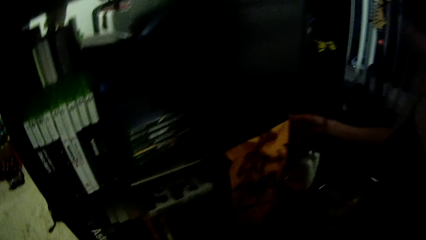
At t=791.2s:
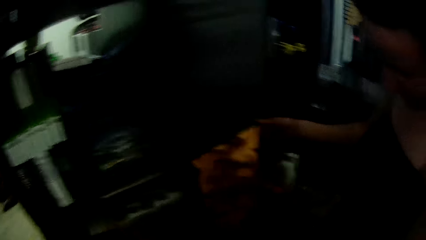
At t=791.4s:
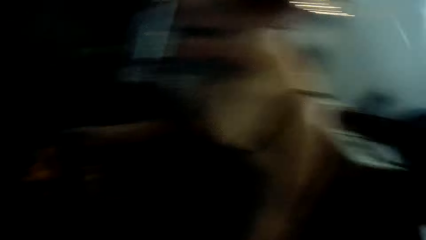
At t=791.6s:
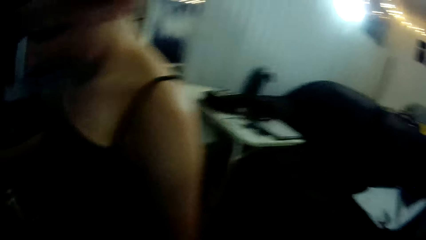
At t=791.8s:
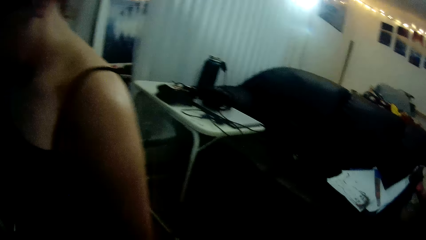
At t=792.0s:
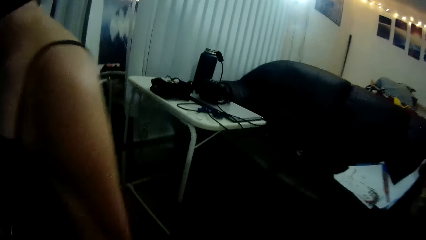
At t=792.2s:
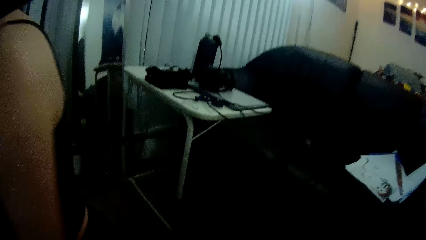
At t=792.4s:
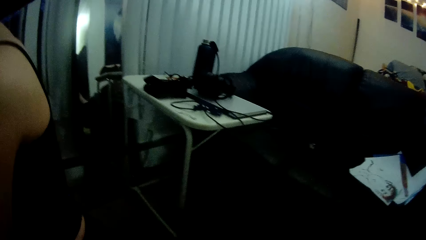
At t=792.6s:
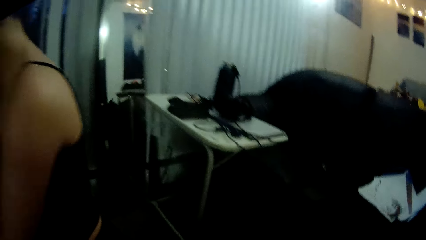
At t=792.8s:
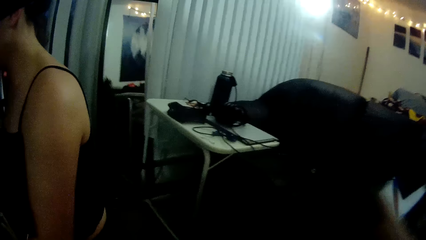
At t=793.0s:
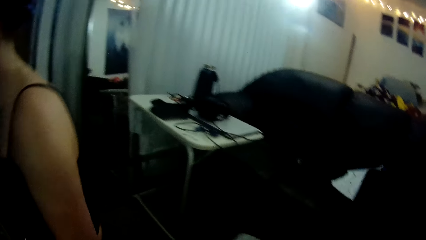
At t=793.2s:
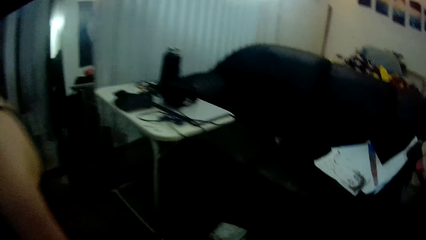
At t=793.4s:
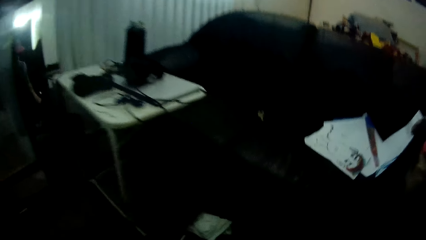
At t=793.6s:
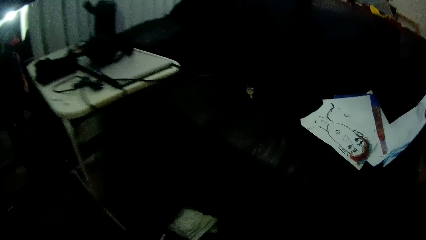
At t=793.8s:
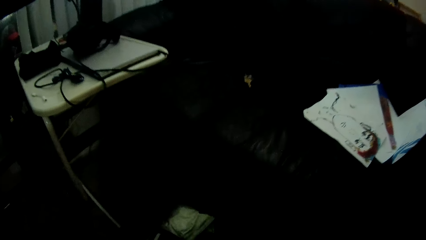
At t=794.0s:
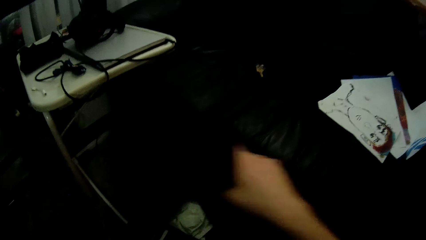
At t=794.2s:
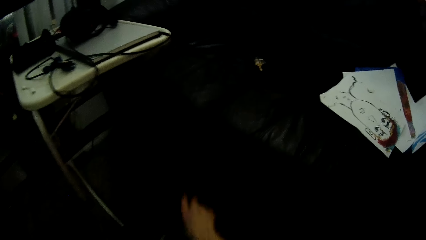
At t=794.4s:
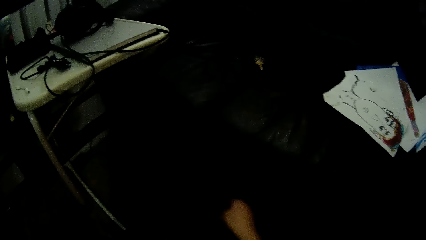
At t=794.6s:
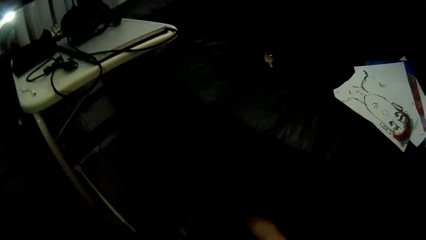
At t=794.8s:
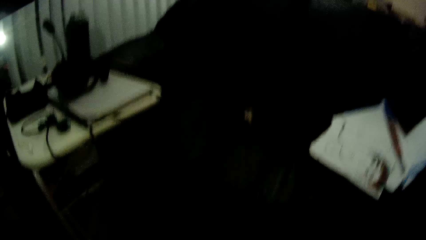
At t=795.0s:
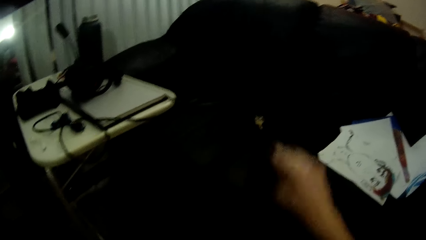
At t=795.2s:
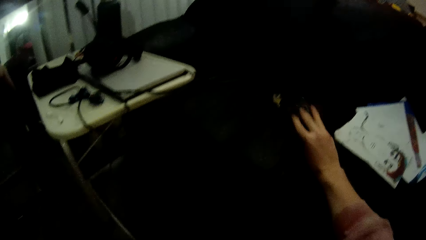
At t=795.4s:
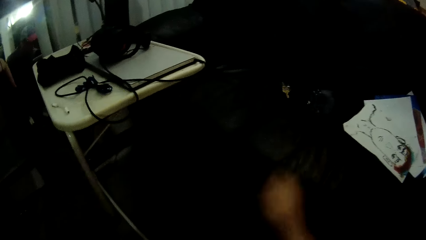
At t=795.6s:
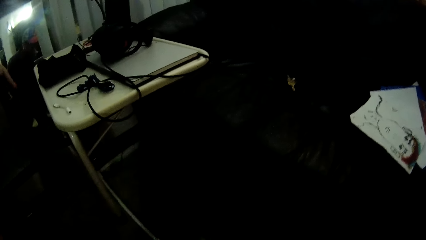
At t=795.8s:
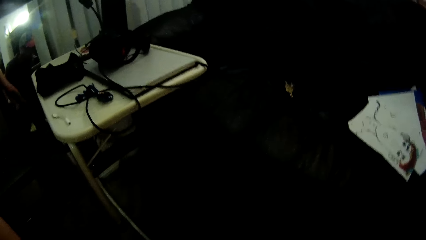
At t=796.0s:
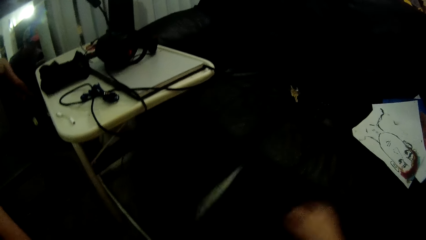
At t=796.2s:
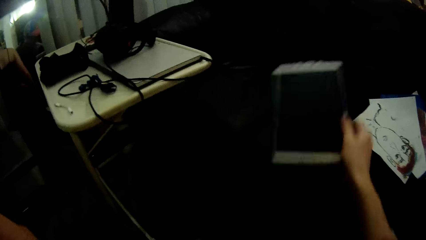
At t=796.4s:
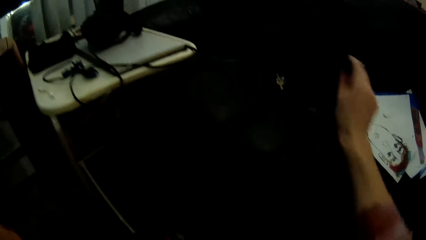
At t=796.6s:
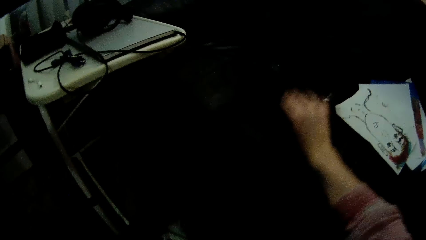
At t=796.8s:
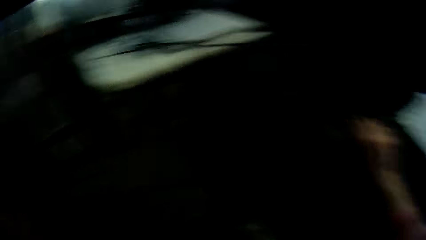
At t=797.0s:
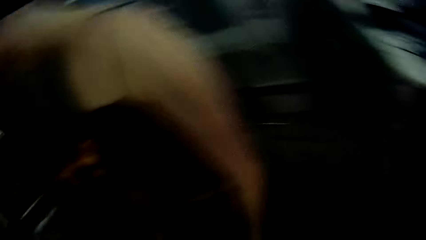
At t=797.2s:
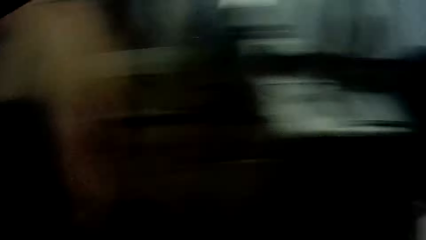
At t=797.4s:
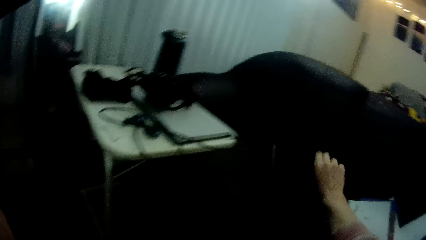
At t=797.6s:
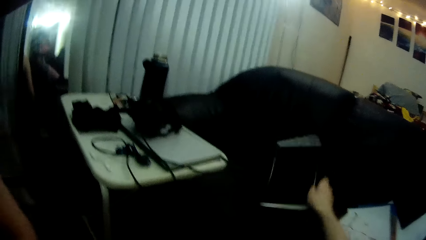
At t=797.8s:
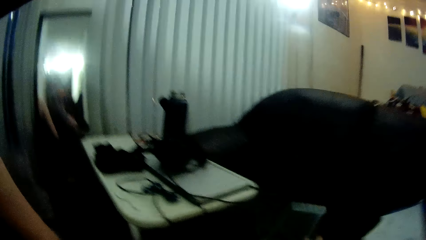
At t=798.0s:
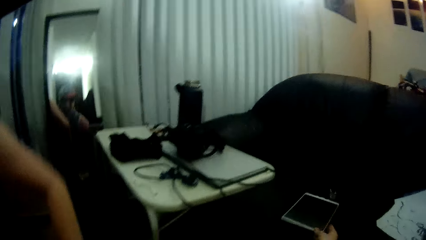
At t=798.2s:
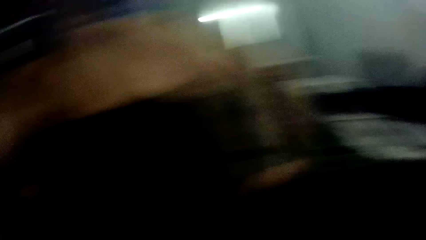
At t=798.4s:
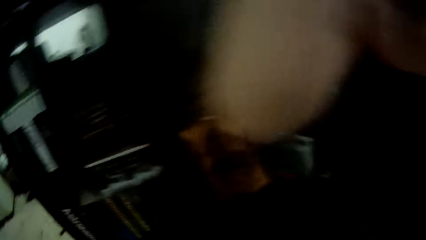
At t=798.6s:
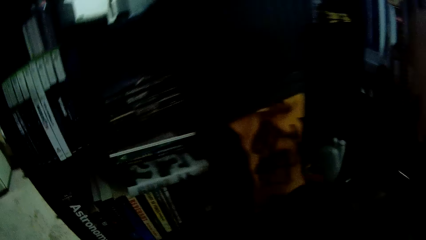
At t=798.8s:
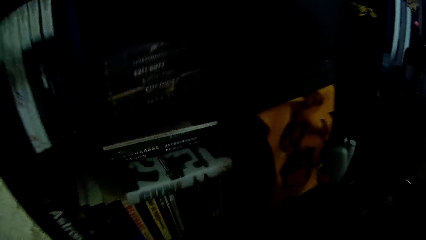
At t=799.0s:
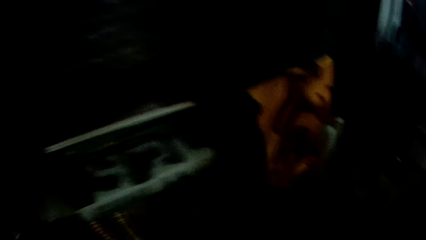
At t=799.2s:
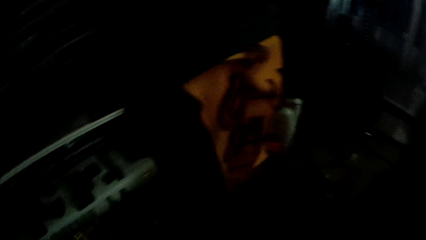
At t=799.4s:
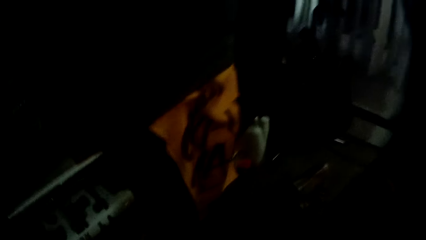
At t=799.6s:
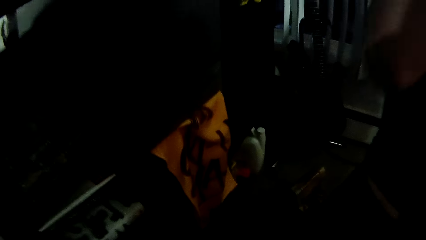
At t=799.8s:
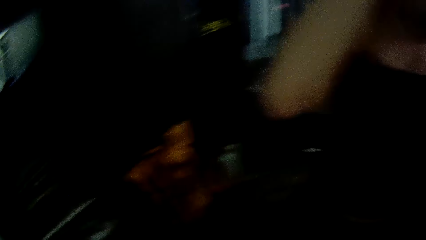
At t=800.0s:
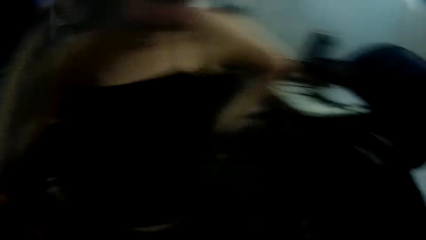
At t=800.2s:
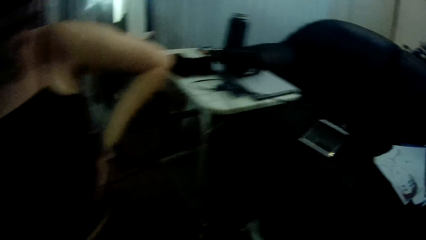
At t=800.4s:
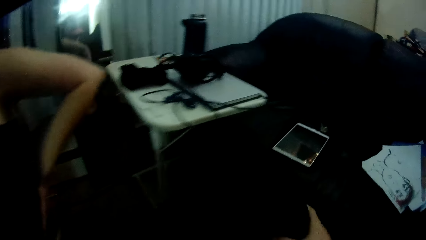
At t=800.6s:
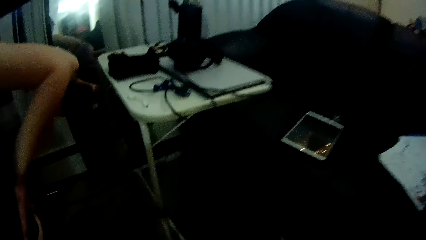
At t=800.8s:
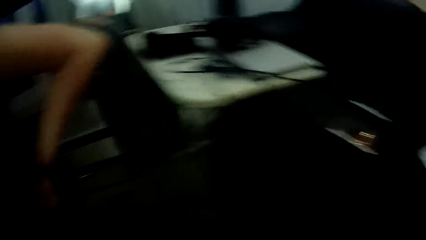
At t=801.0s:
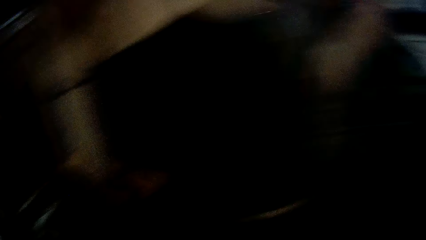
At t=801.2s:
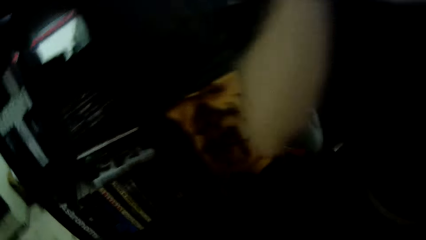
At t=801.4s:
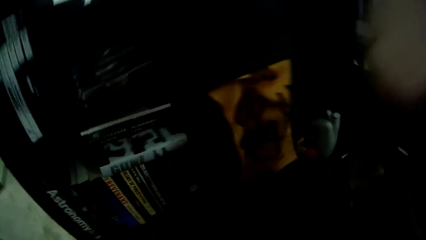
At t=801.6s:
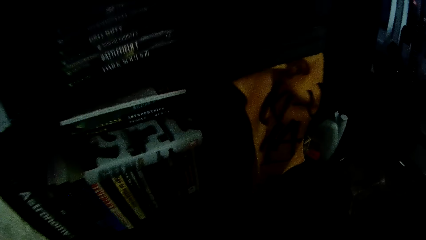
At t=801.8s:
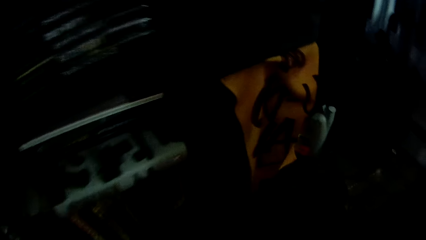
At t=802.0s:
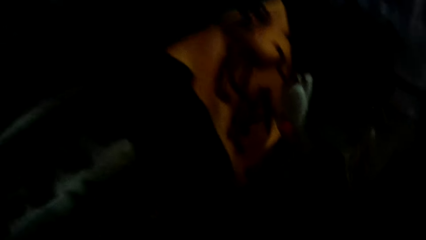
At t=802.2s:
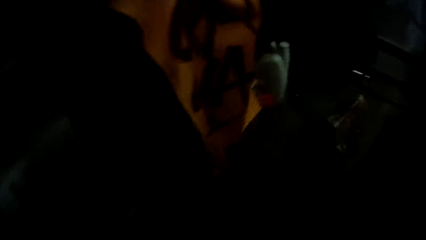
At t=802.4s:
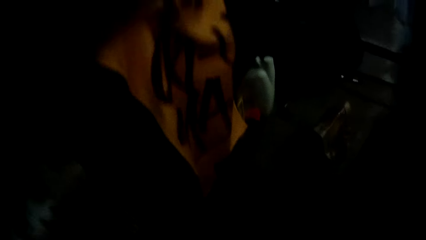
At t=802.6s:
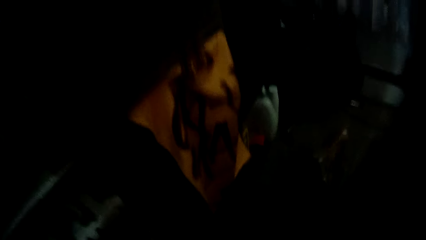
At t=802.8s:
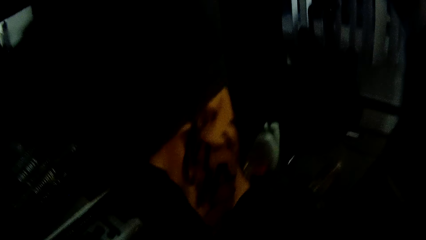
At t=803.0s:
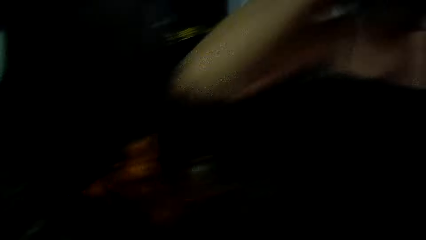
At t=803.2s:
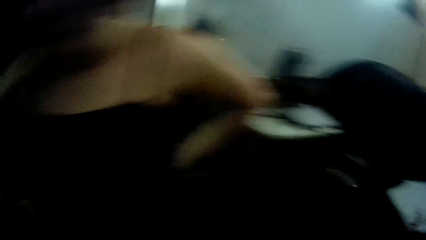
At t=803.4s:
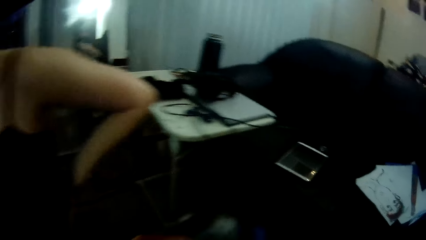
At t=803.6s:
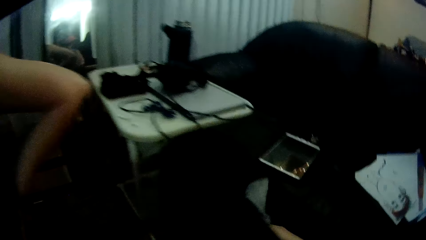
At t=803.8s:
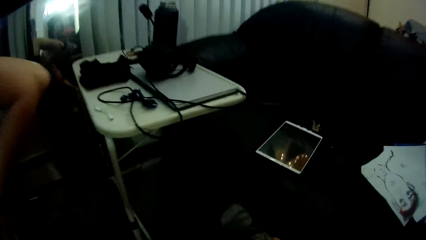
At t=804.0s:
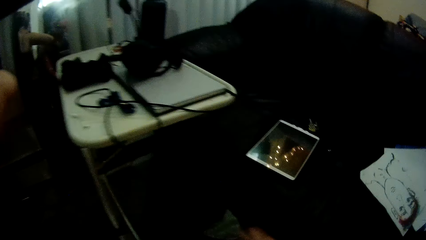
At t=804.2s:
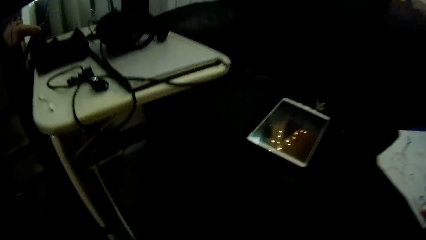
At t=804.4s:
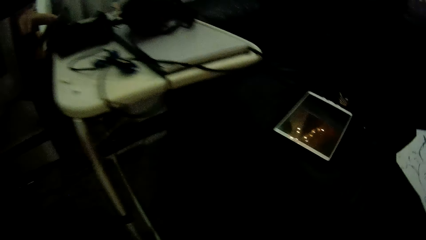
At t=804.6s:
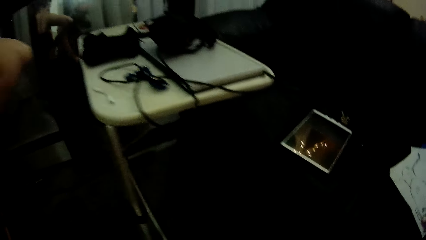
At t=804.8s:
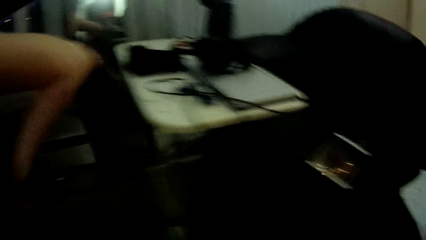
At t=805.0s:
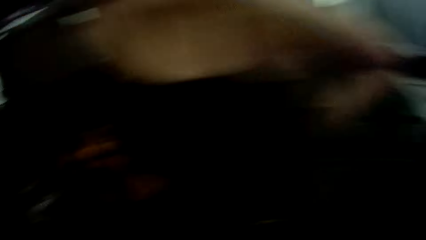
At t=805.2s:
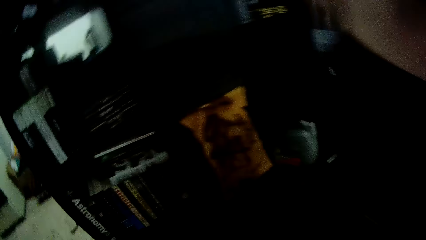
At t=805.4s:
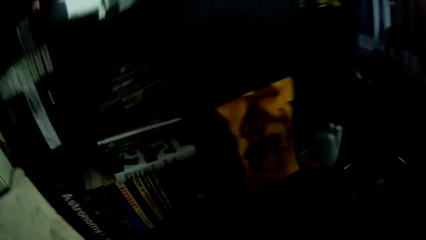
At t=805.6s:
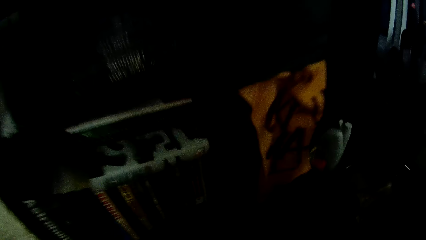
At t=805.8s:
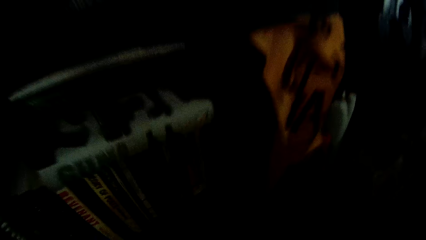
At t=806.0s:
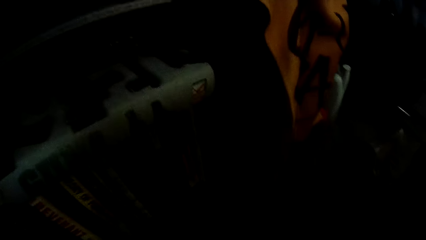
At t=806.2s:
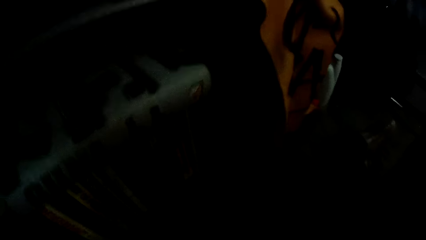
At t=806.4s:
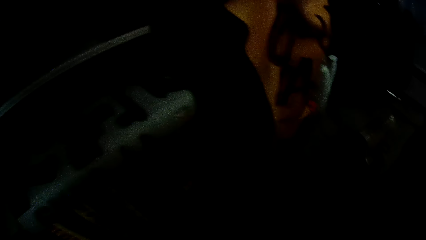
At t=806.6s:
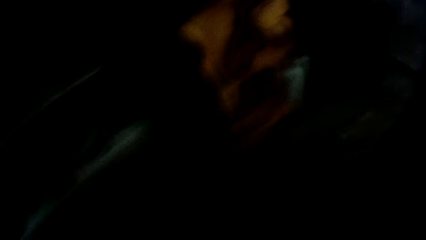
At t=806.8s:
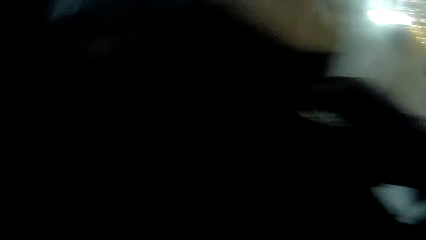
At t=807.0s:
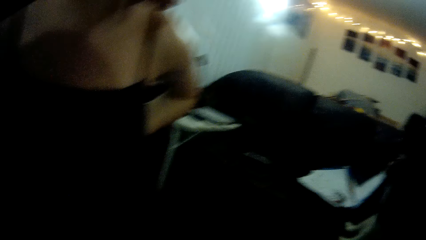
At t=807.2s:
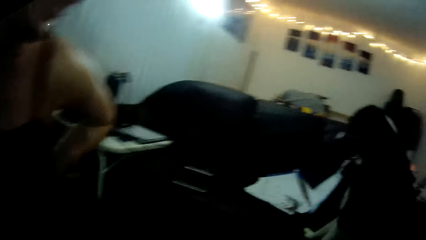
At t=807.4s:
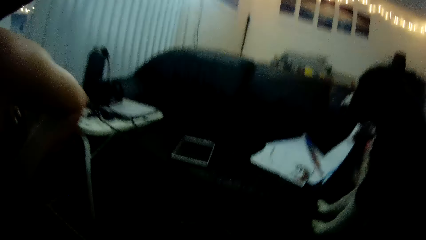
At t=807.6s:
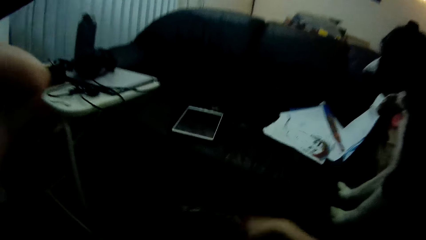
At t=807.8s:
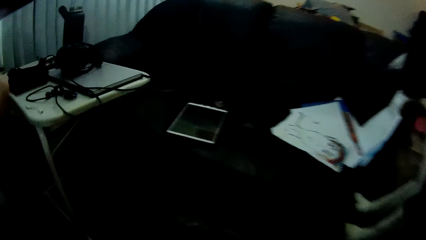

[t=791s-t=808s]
The camera wearer moves a cloth on the floor with his right hand. He moves a speaker from the floor to a couch with his right hand. He moves an iPad on the couch with his right hand. He places a book on the sofa. He adjusts the iPad on the couch with his right hand. He places a tablet on the sofa. He looks around. He moves a cloth on the floor with his right hand. He moves another cloth on the floor with his right hand.
